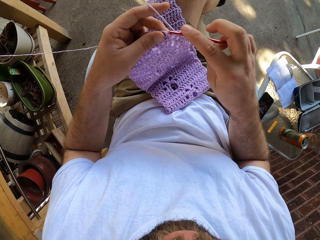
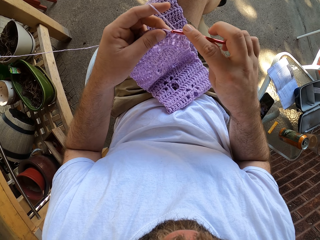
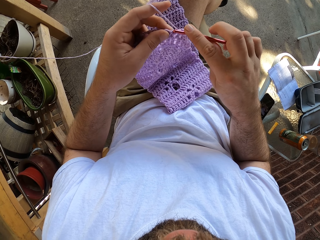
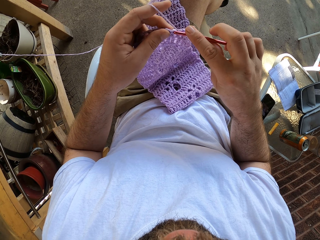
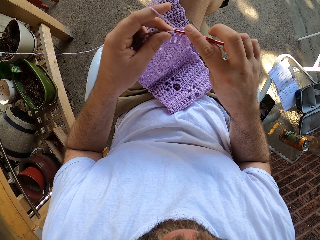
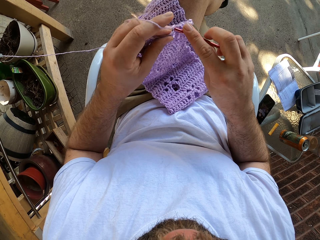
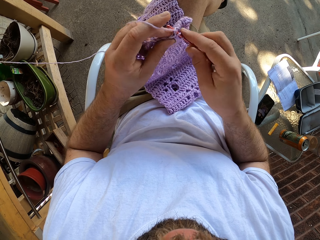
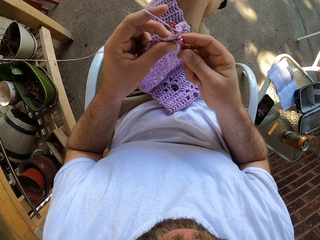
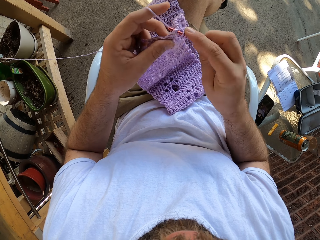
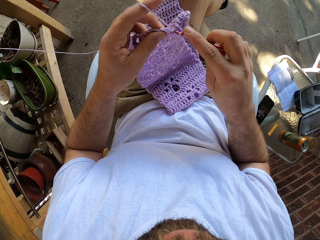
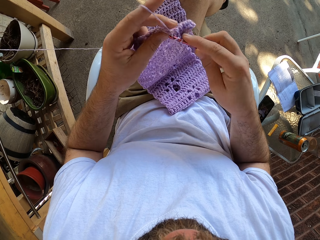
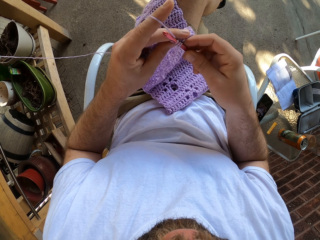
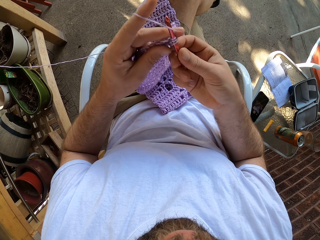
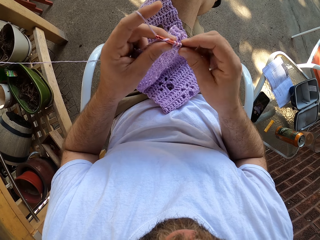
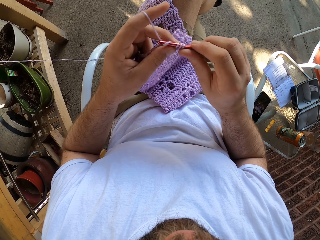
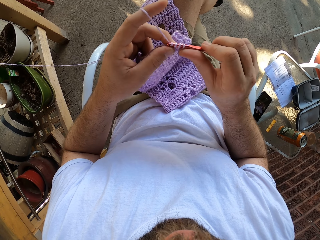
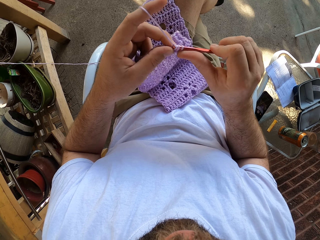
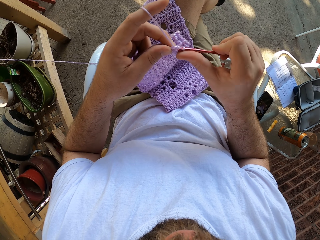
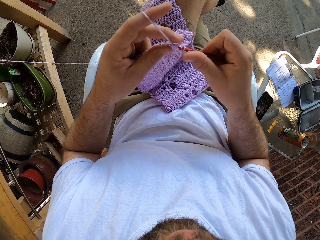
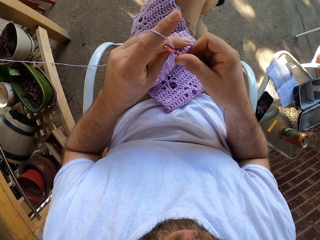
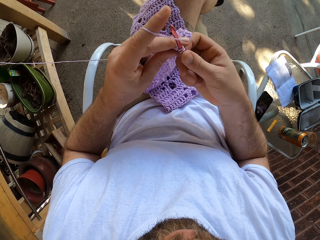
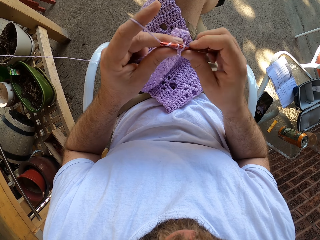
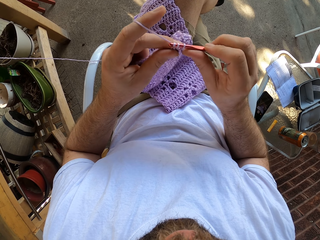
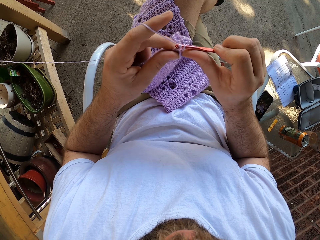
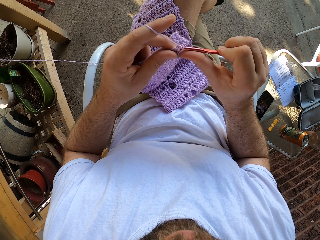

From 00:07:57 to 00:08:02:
The camera wearer knits the woolen cloth.

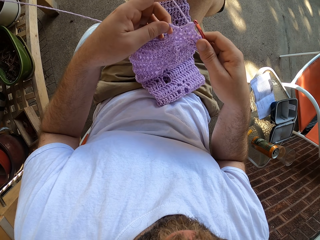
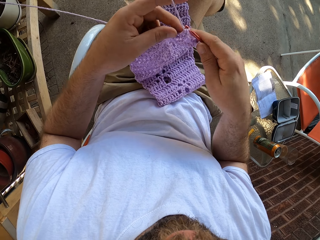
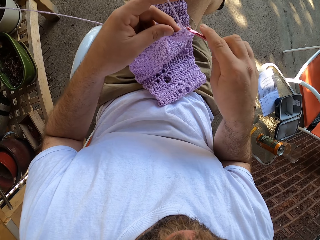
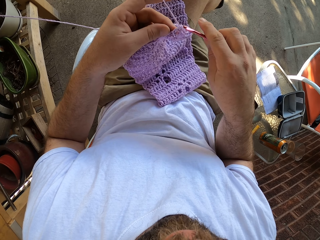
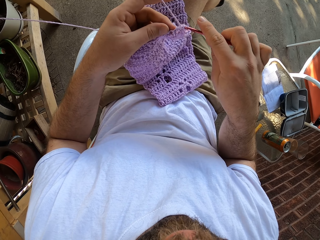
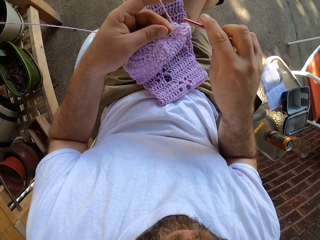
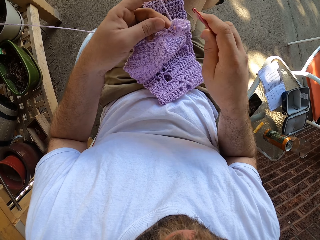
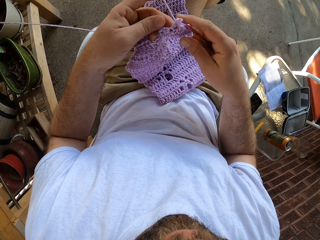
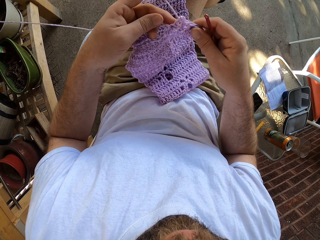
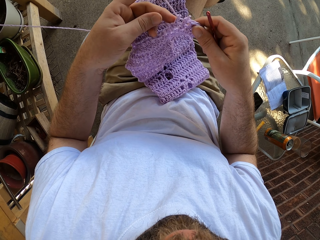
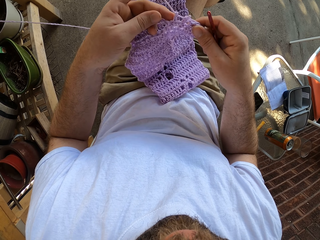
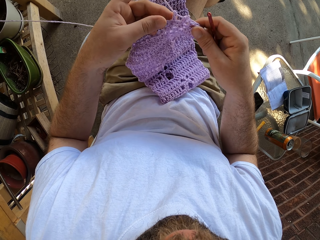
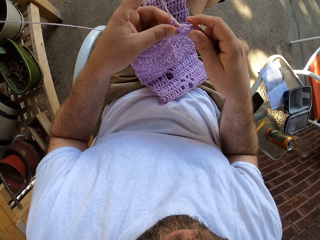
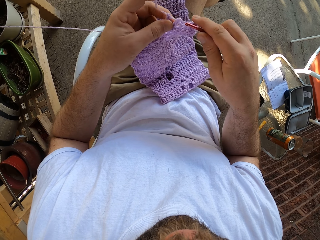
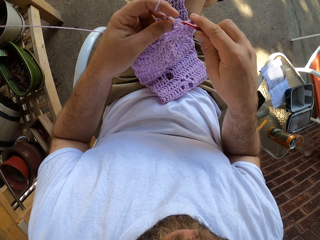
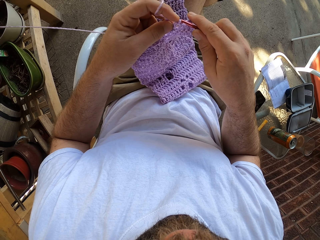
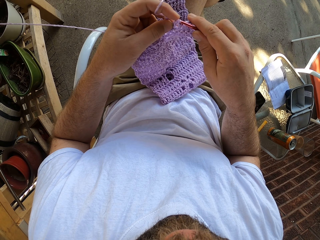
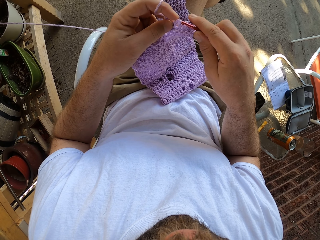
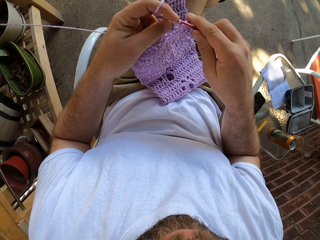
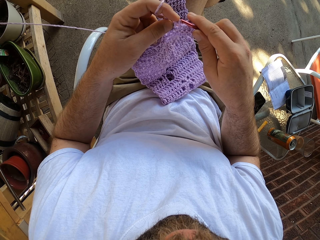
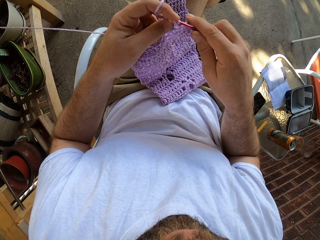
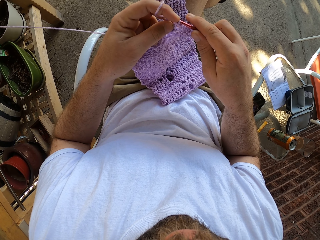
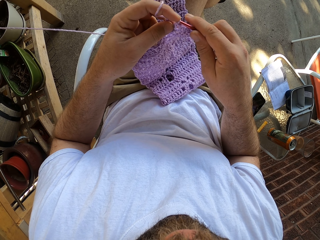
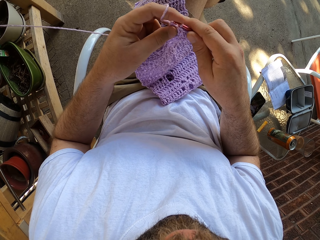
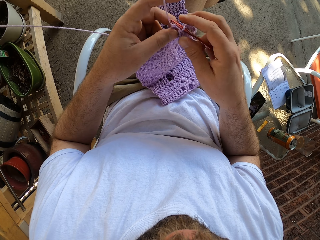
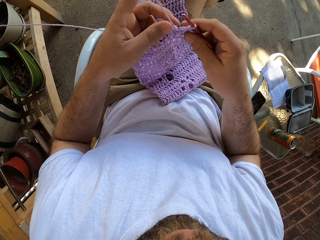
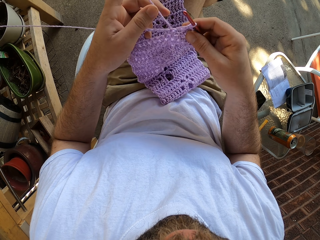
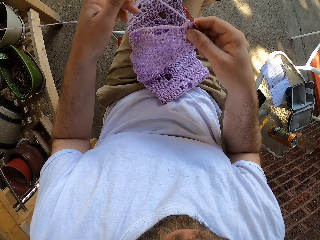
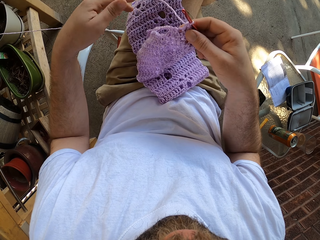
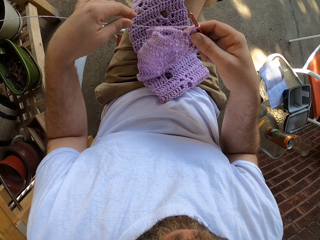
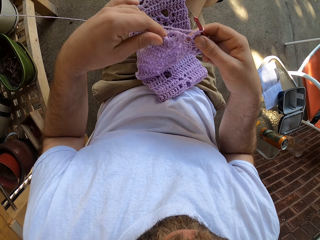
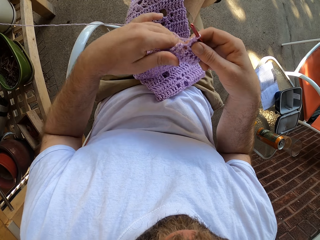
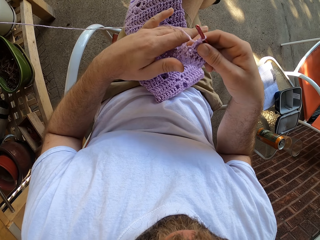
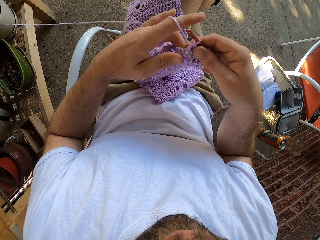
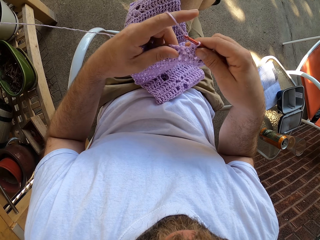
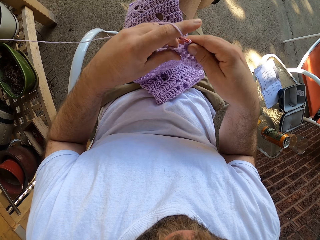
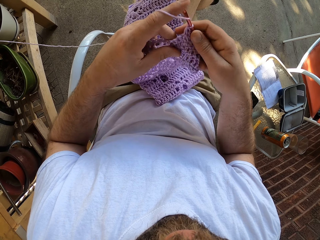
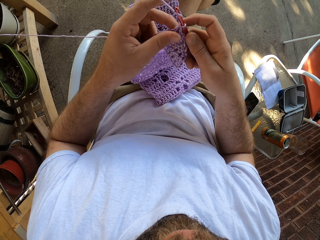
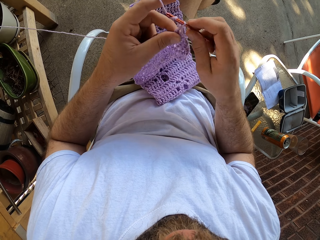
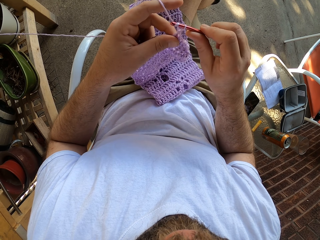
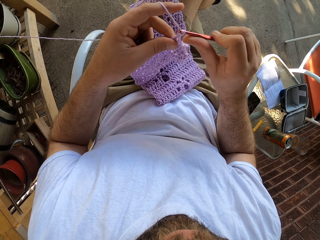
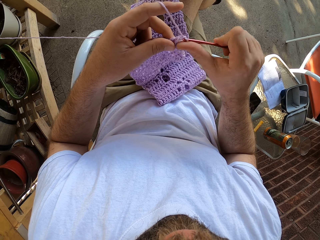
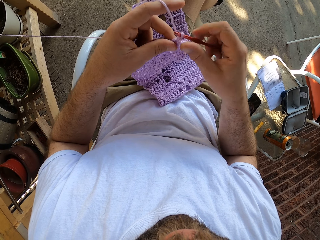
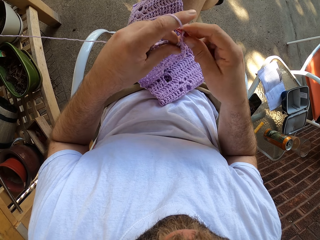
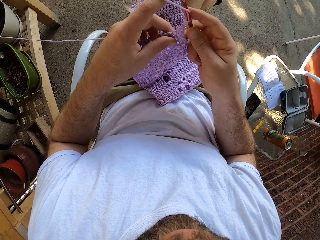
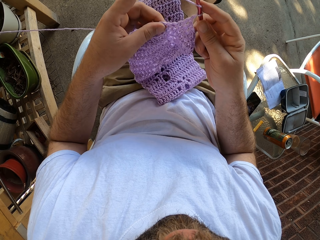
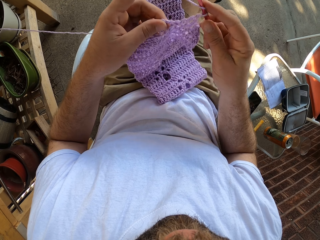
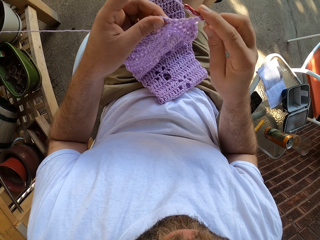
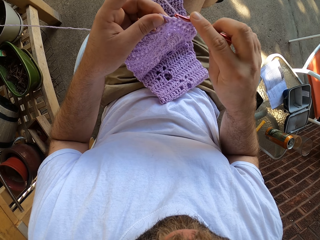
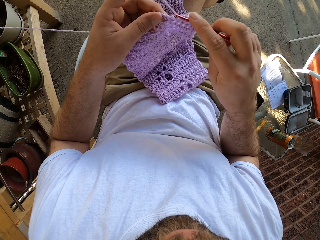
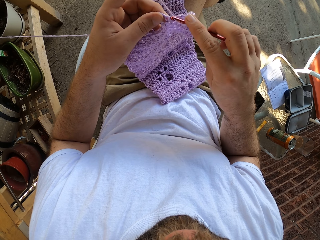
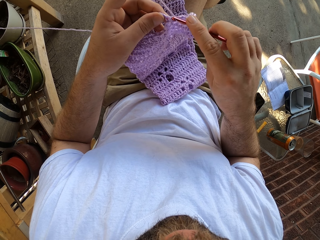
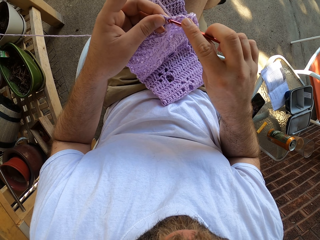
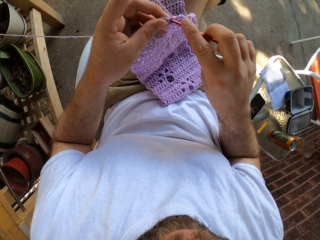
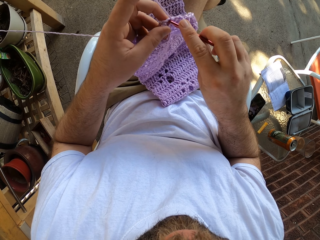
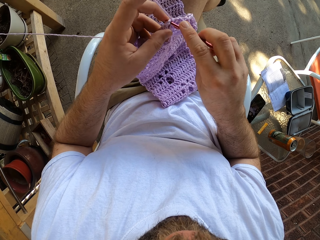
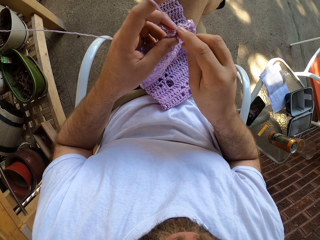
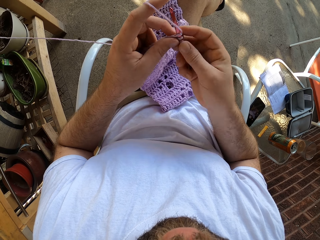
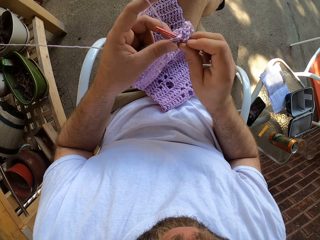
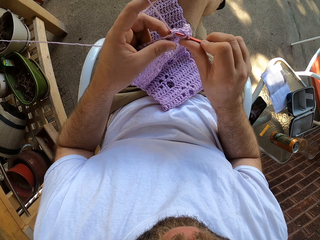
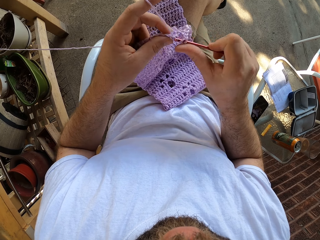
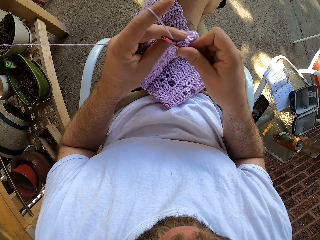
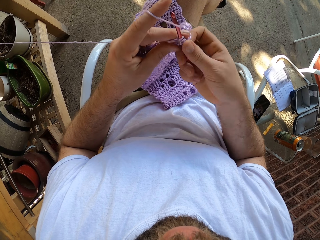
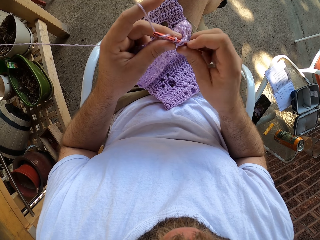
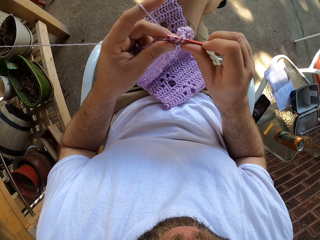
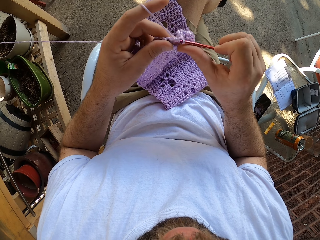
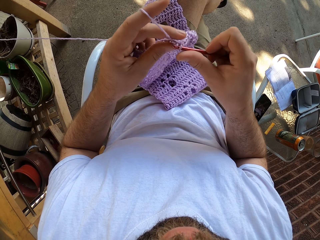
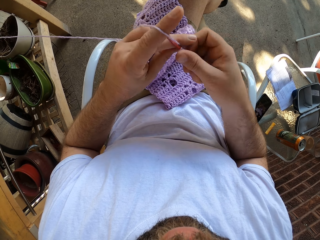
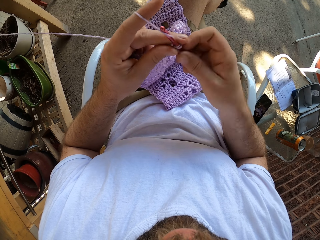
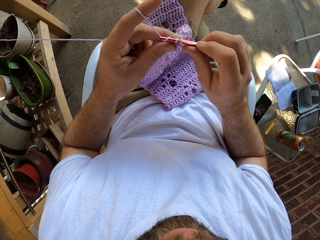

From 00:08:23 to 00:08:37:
The camera wearer holds a woolen cloth. They put the crochet hook through the thread. They hold the woolen cloth. They knit the woolen cloth.

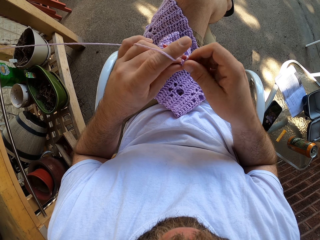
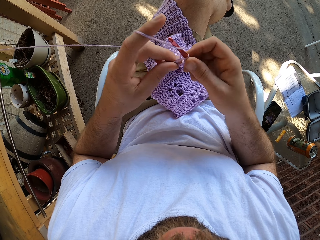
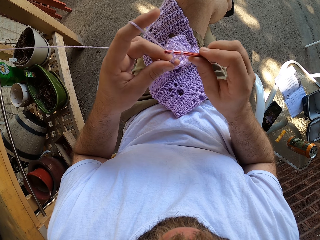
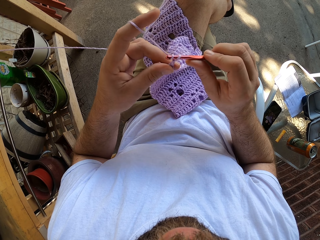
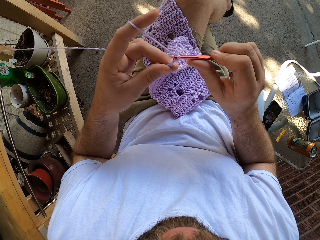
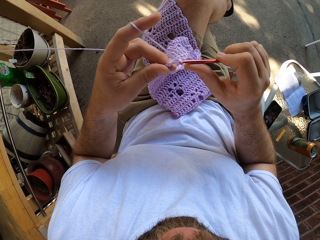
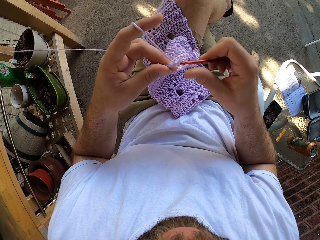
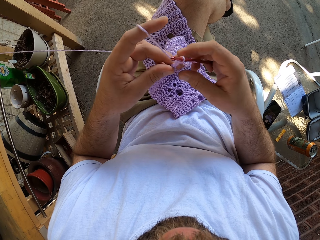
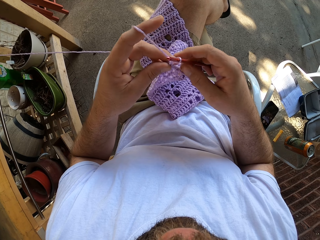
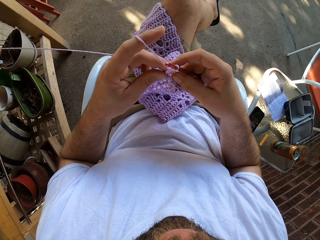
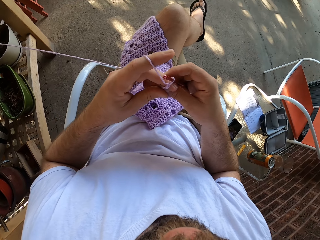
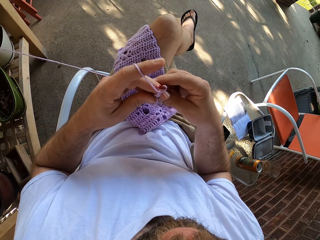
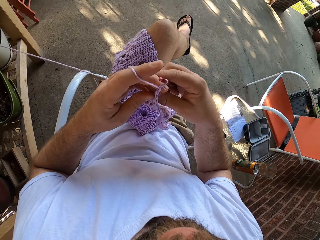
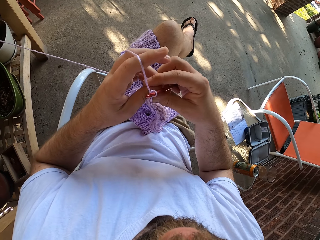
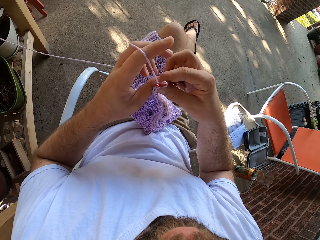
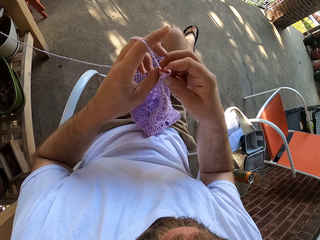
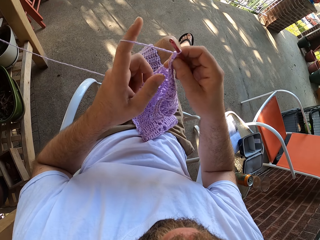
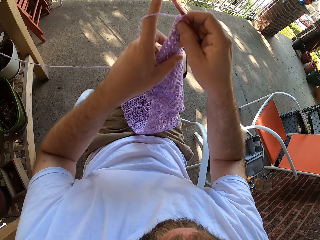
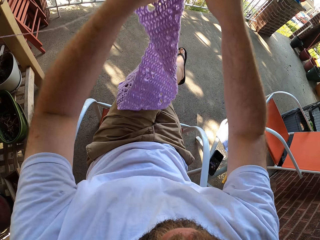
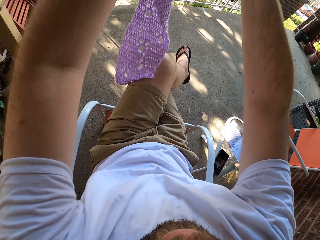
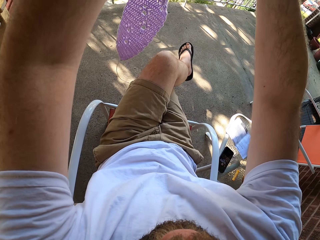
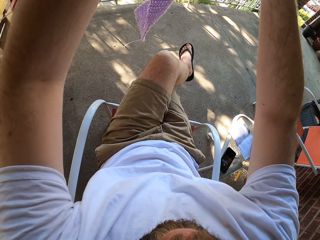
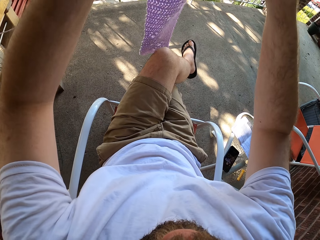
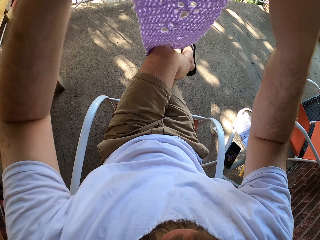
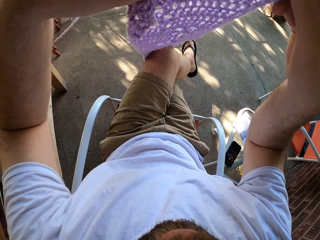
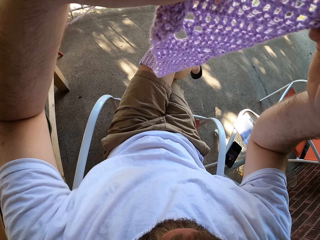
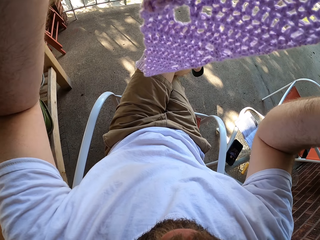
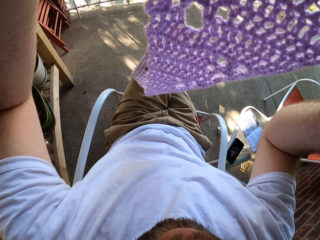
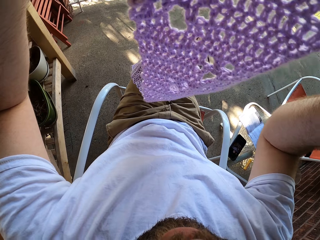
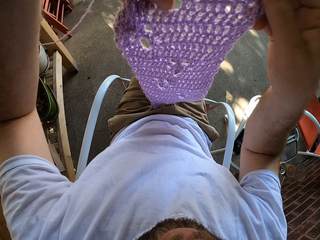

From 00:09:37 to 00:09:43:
The camera wearer adjusts the crochet hook. They raise the material with both hands.
